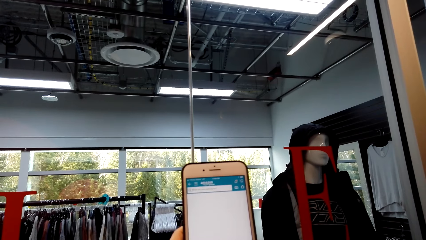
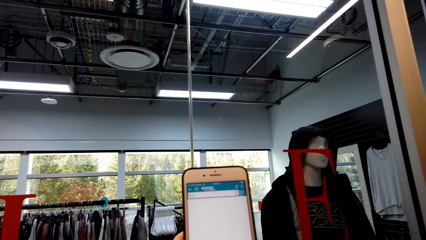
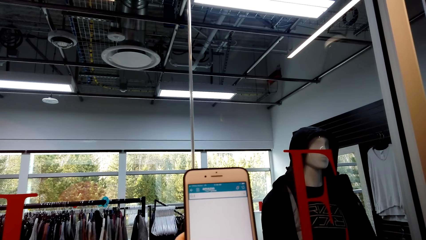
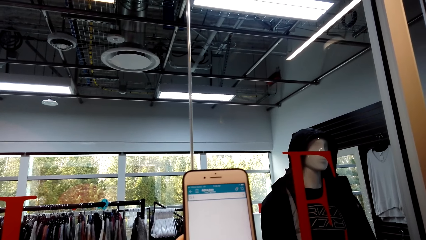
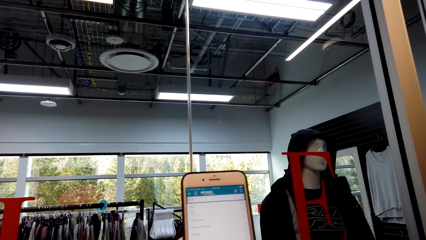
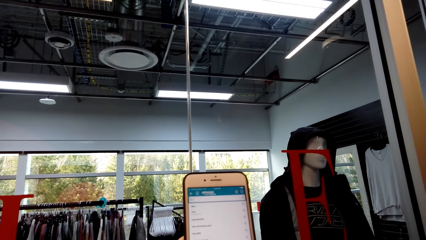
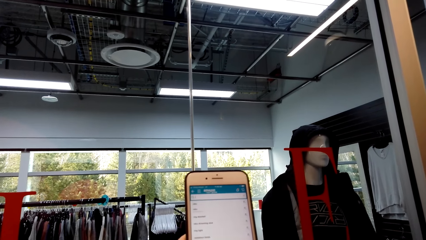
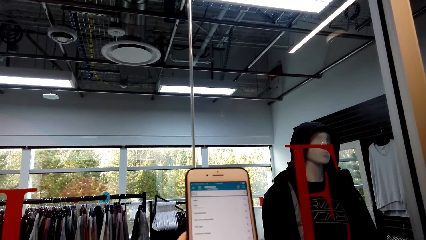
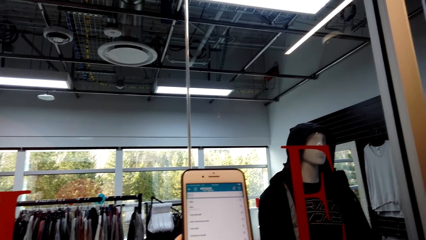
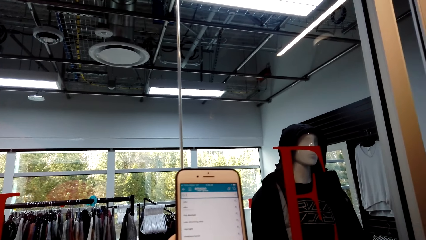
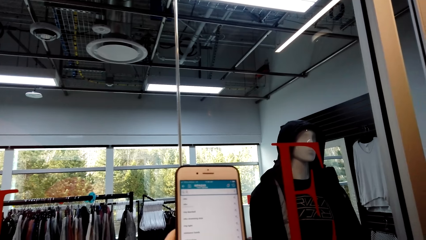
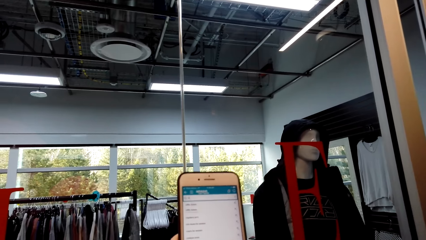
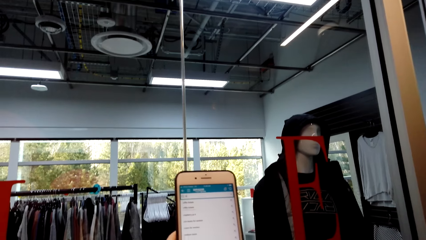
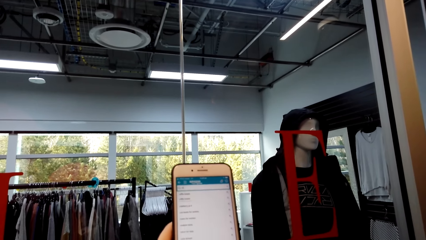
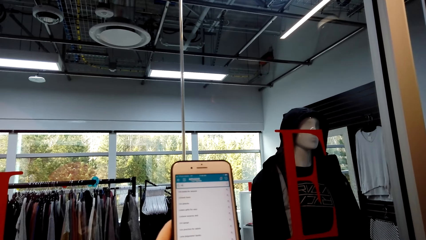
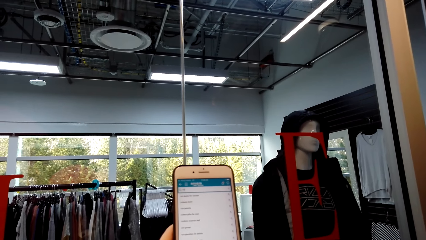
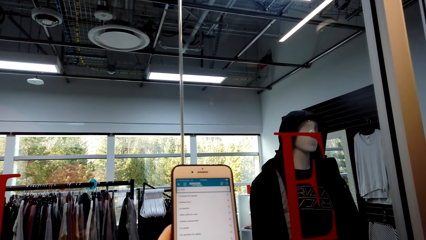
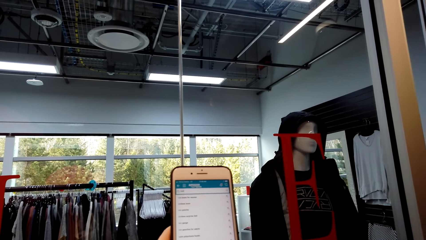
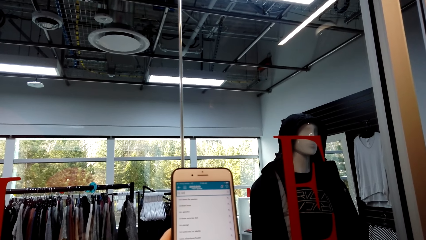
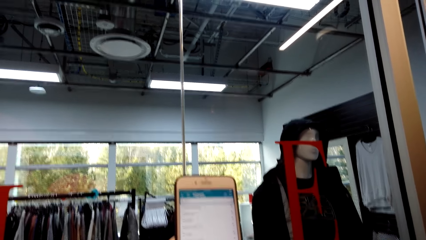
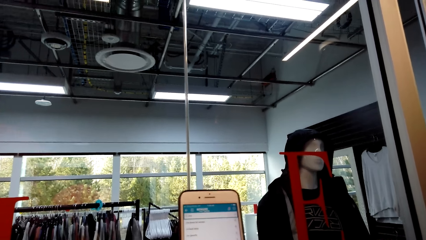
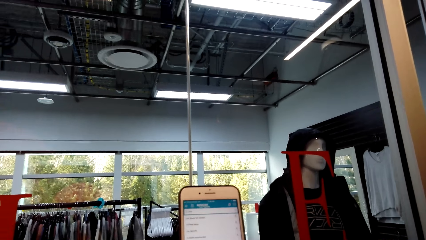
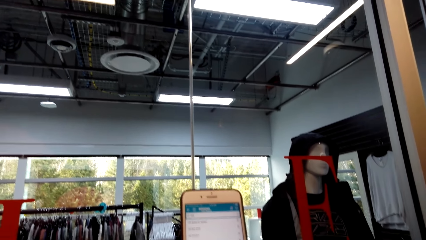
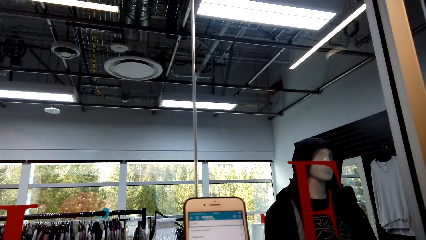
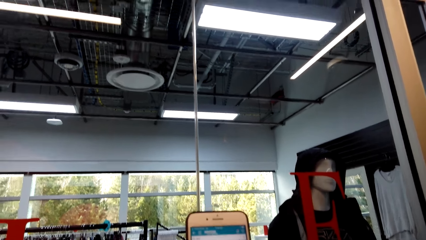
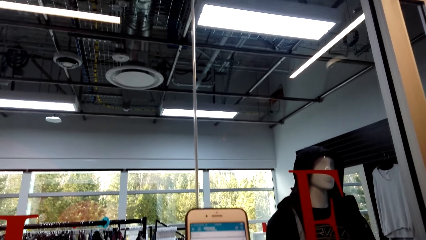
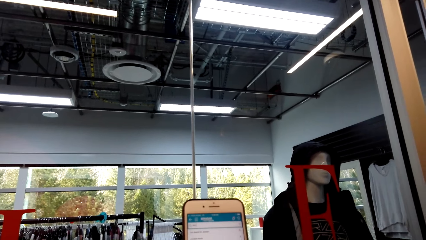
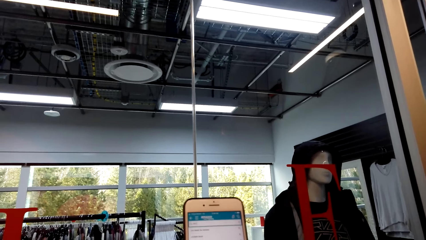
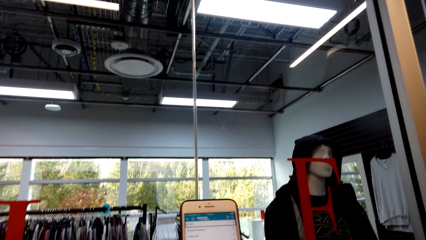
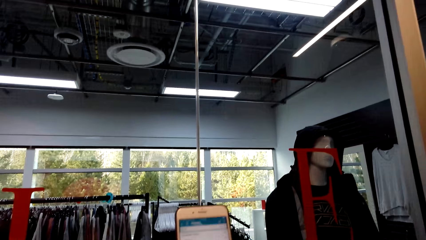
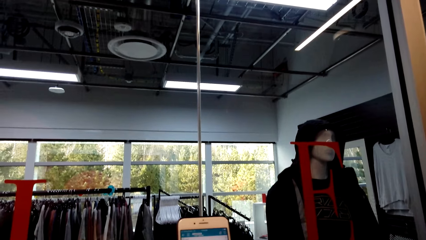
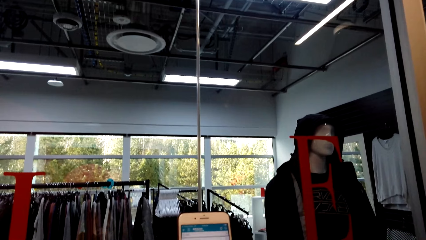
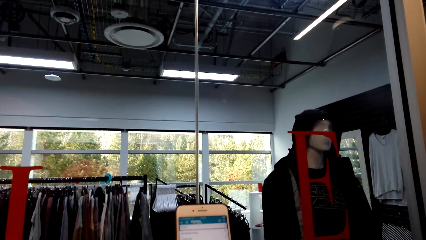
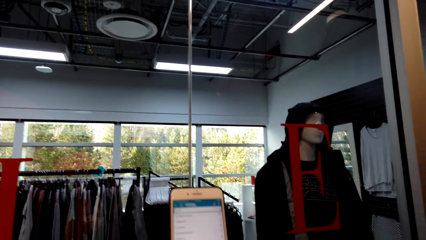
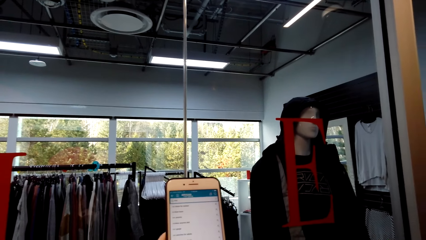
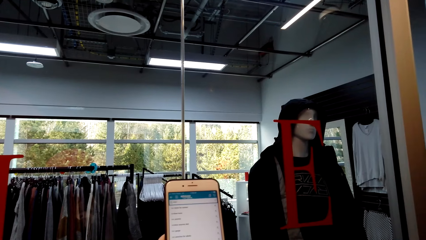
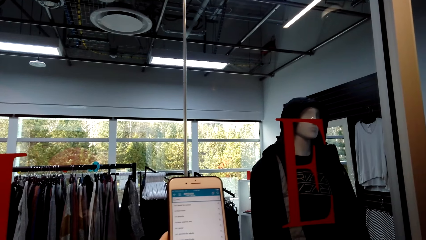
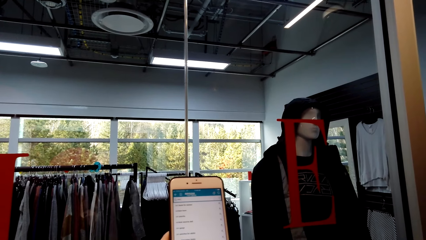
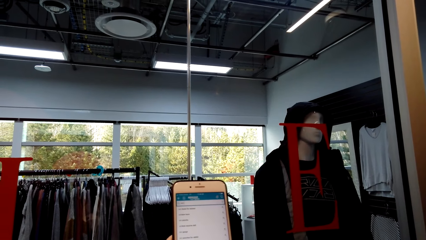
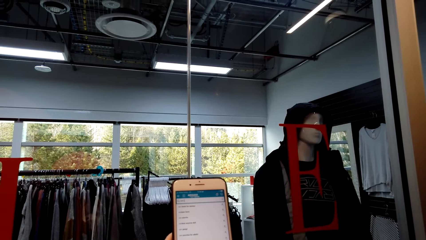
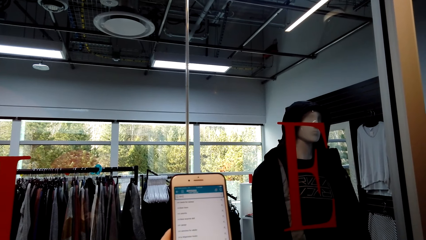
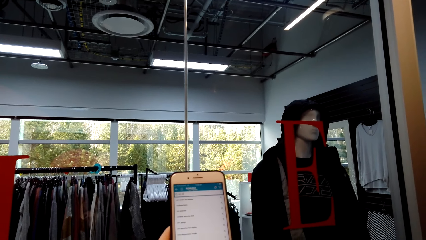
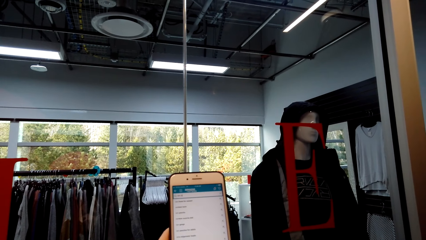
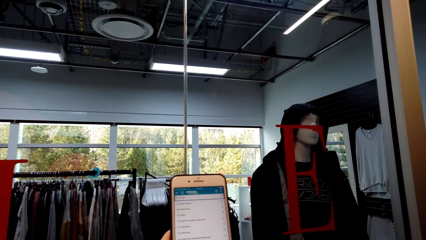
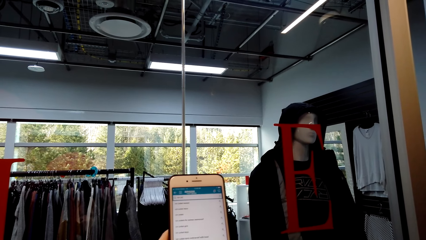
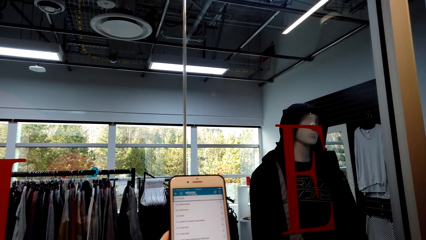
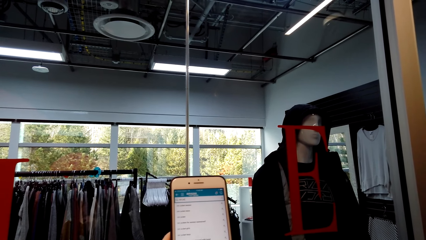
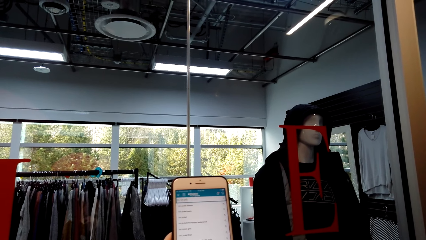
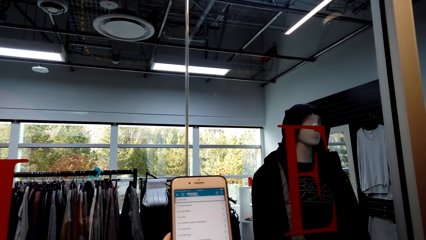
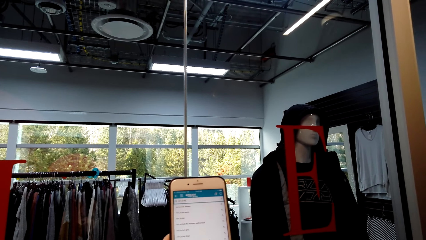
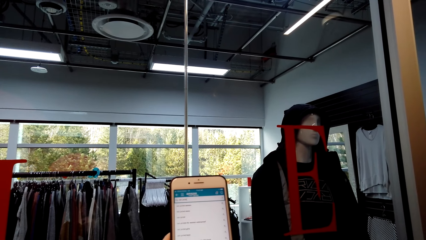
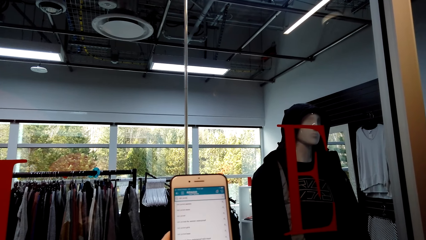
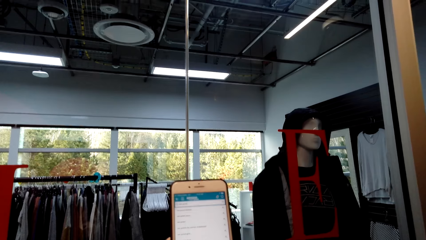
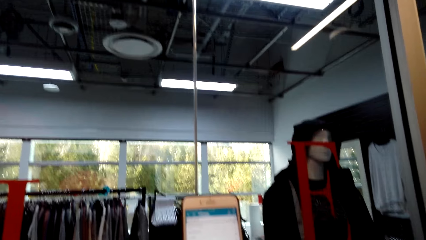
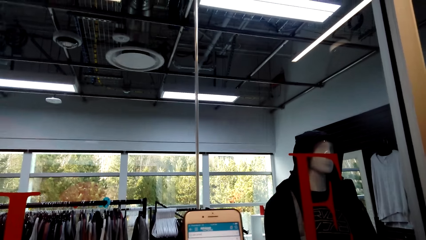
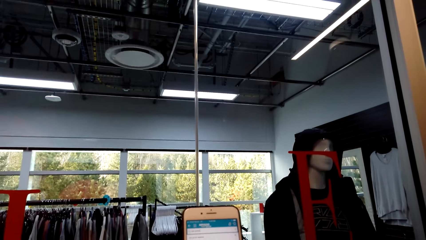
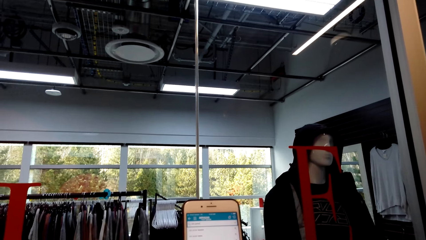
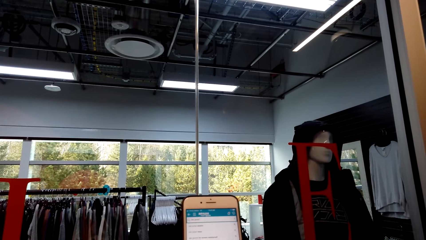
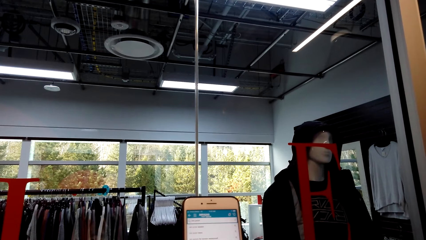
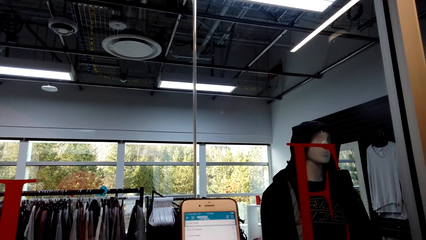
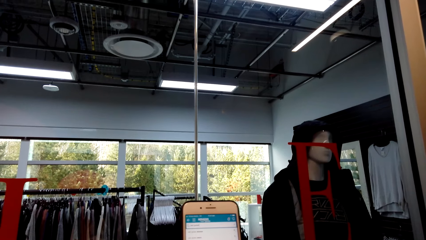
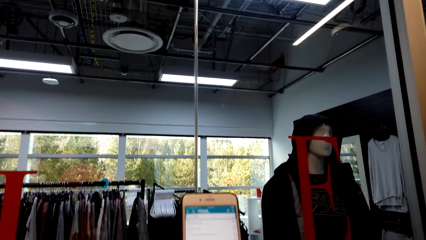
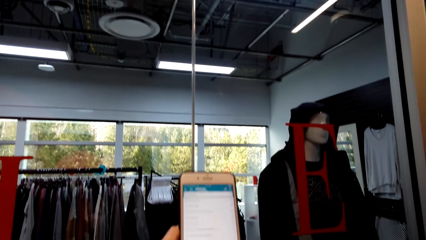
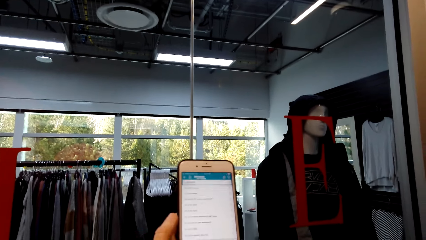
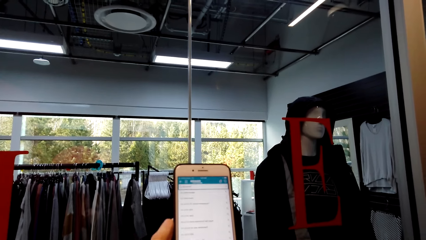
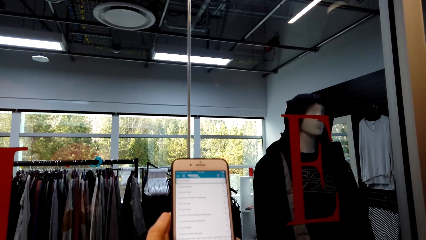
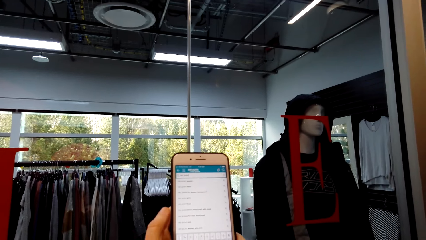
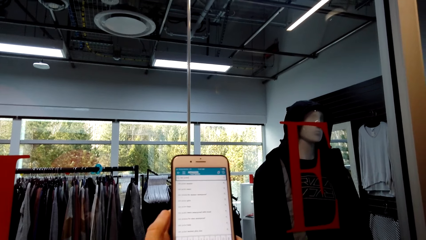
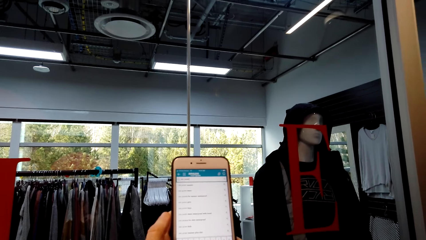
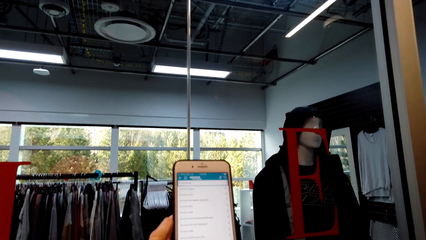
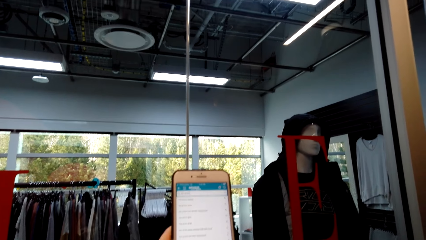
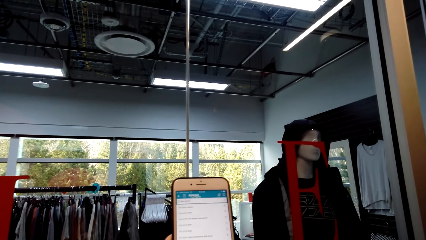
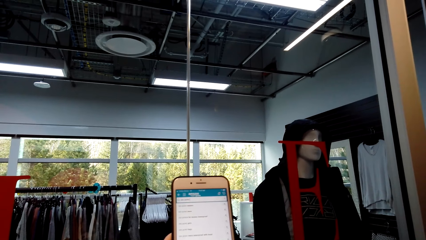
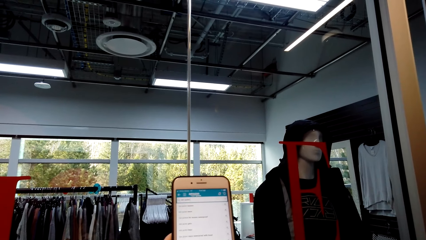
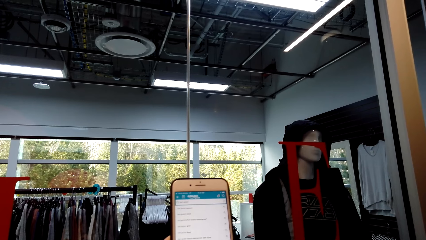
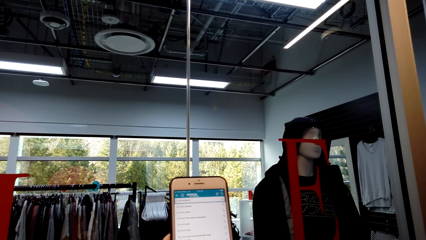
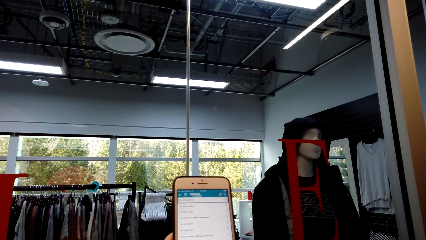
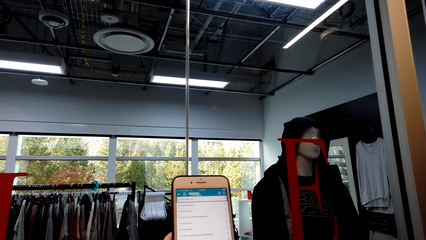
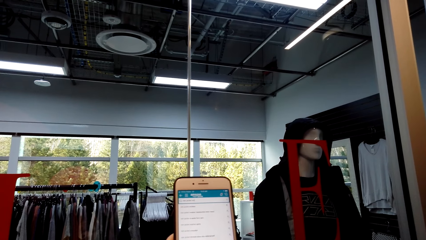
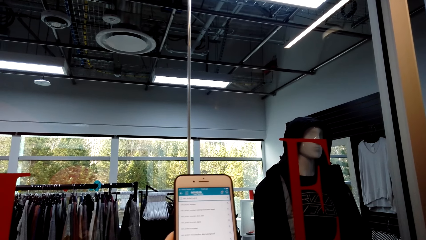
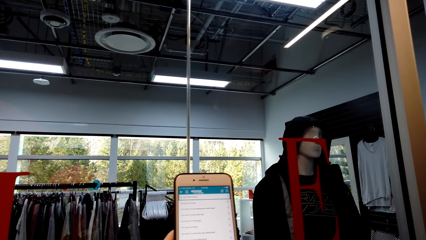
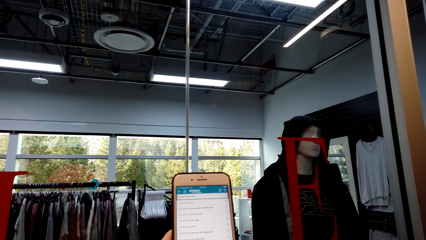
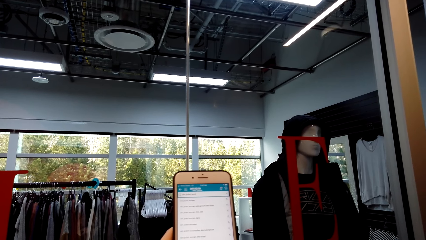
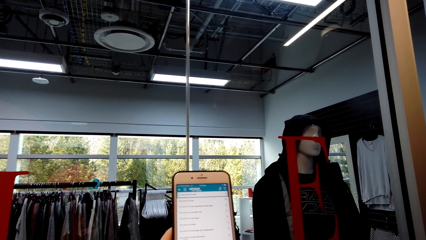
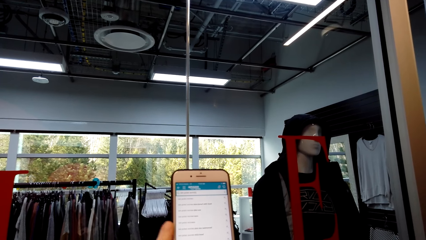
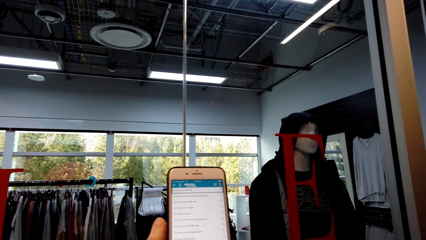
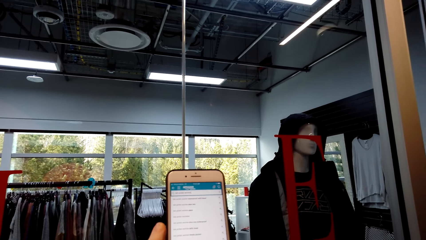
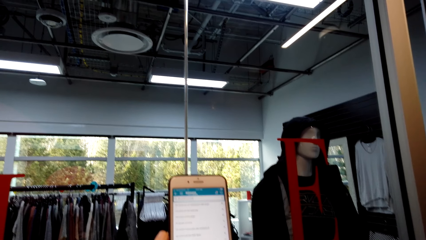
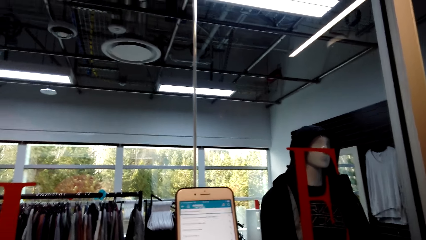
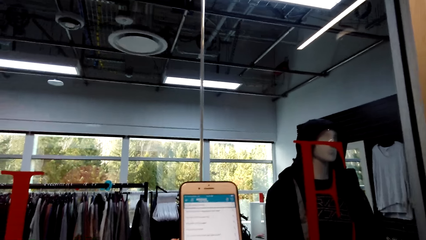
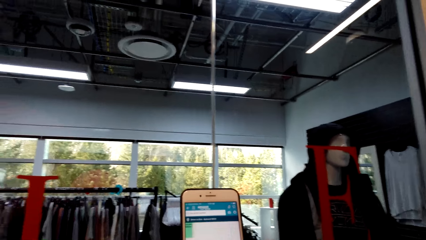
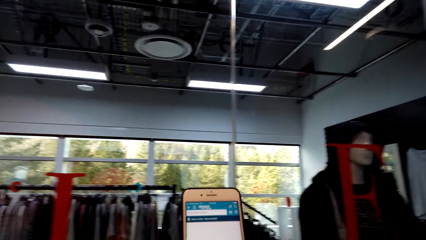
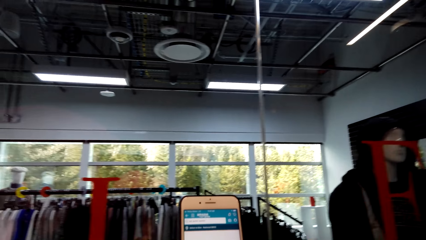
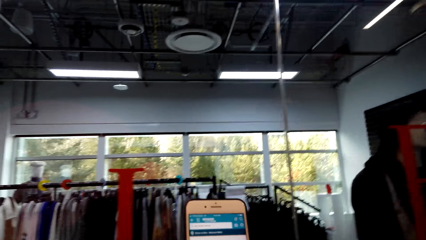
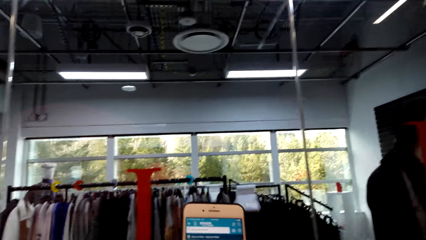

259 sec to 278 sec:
The camera wearer types on the phone.
